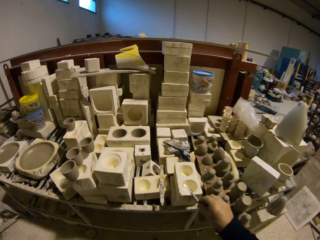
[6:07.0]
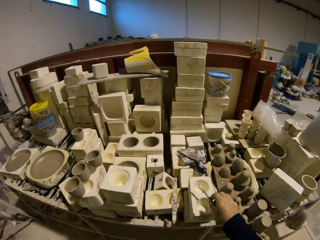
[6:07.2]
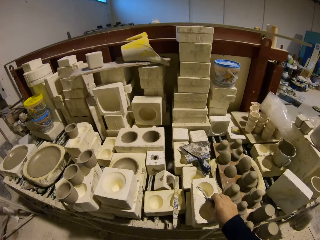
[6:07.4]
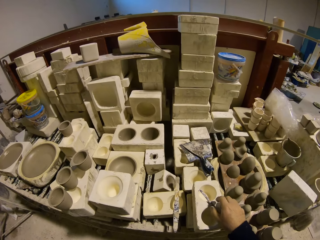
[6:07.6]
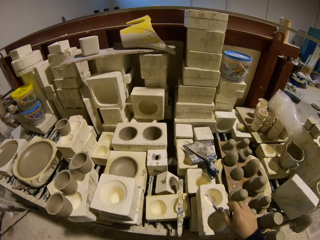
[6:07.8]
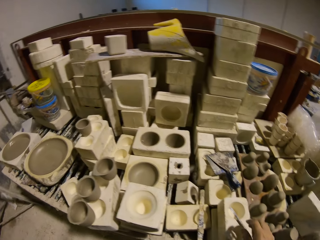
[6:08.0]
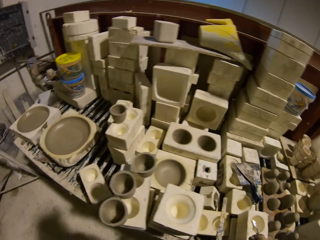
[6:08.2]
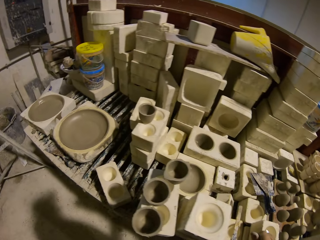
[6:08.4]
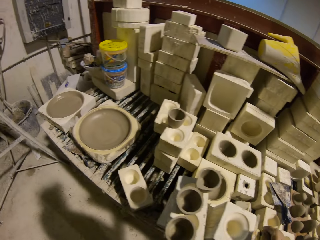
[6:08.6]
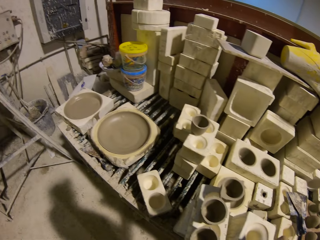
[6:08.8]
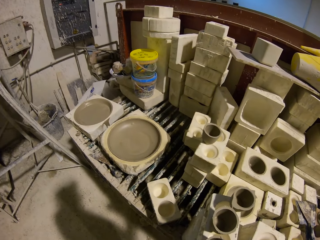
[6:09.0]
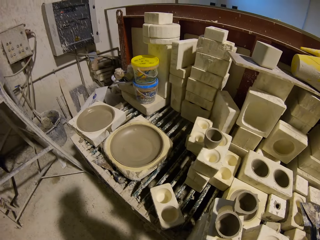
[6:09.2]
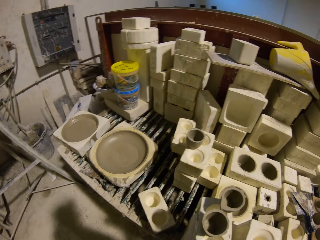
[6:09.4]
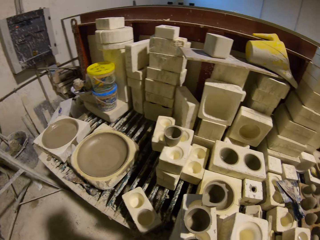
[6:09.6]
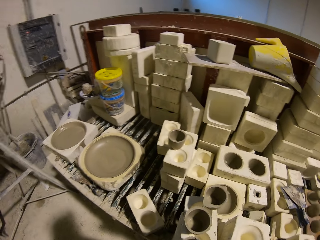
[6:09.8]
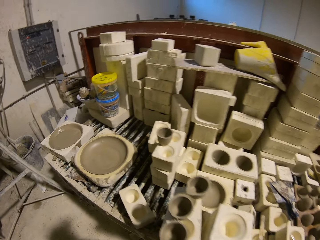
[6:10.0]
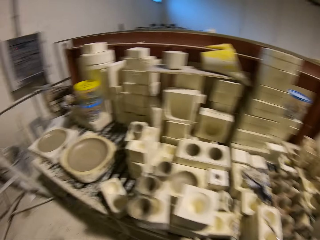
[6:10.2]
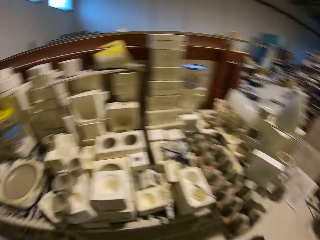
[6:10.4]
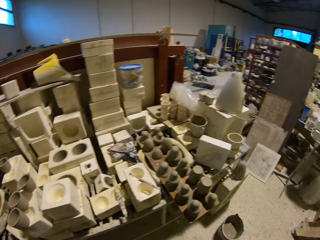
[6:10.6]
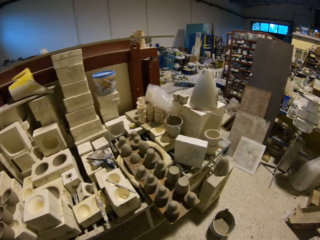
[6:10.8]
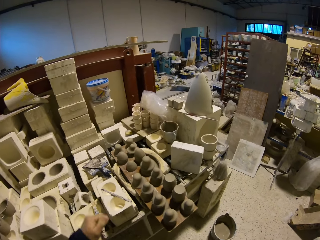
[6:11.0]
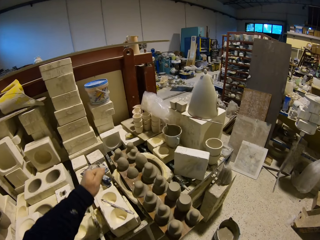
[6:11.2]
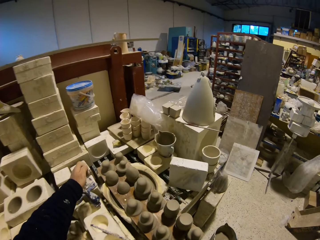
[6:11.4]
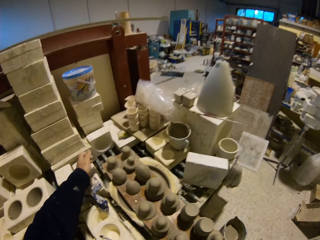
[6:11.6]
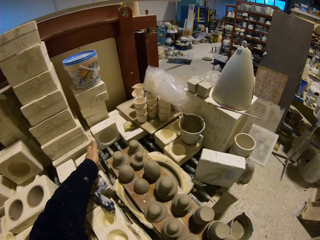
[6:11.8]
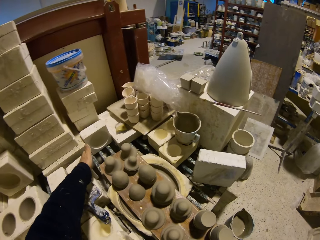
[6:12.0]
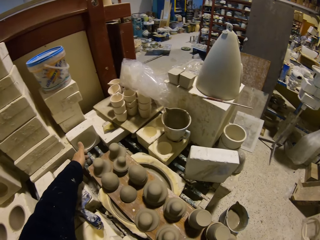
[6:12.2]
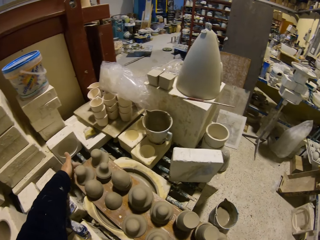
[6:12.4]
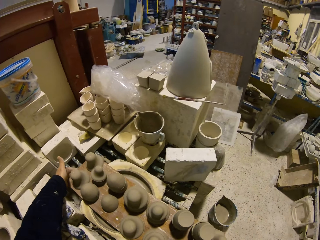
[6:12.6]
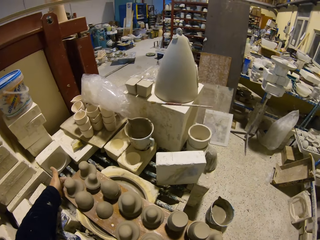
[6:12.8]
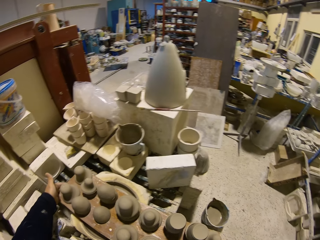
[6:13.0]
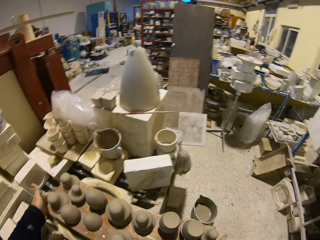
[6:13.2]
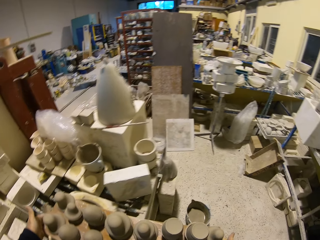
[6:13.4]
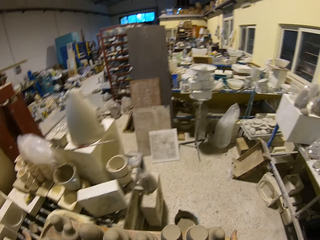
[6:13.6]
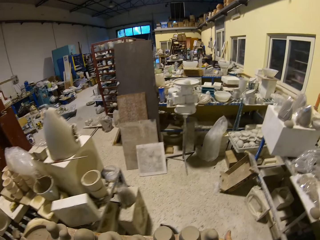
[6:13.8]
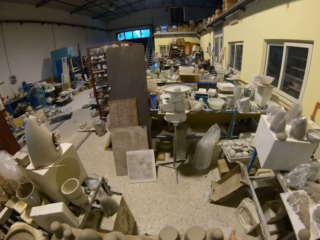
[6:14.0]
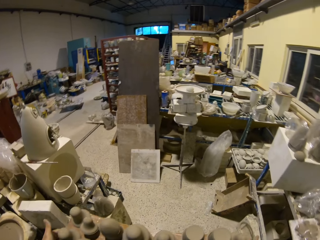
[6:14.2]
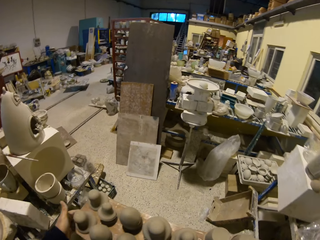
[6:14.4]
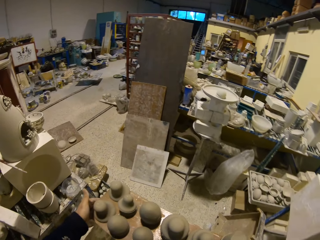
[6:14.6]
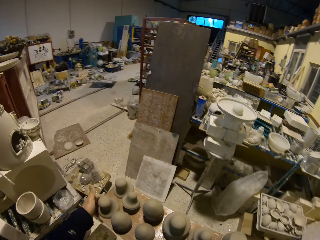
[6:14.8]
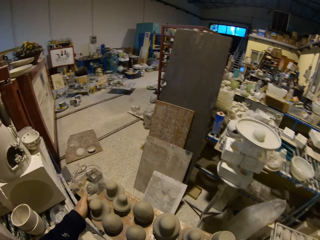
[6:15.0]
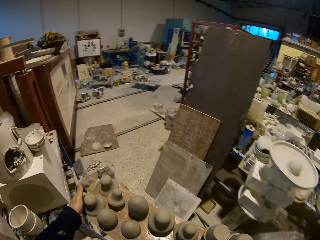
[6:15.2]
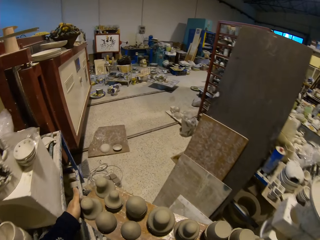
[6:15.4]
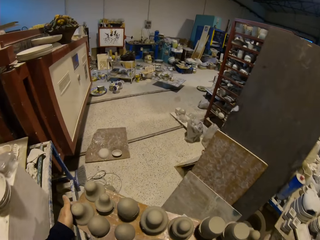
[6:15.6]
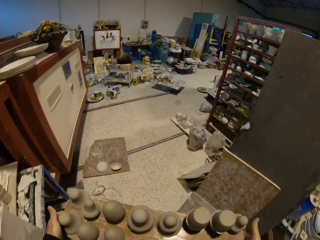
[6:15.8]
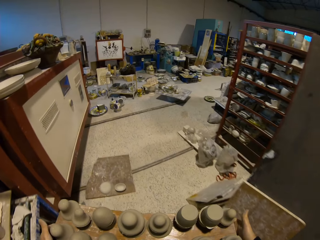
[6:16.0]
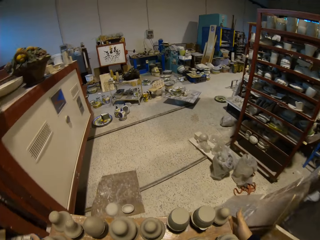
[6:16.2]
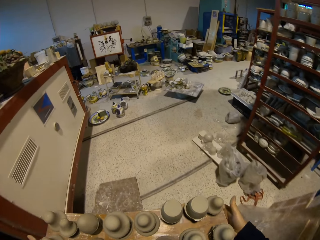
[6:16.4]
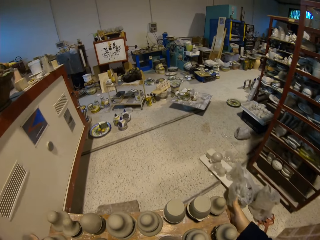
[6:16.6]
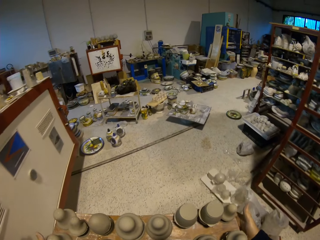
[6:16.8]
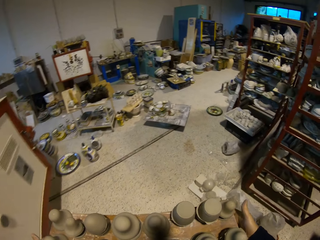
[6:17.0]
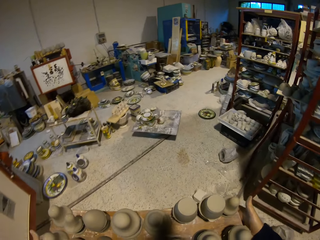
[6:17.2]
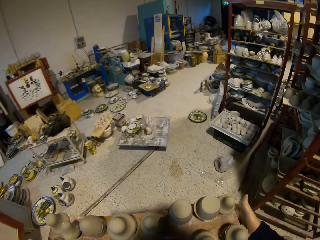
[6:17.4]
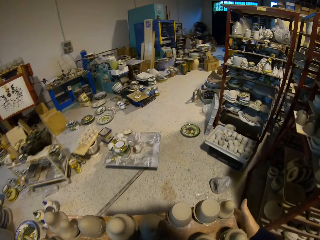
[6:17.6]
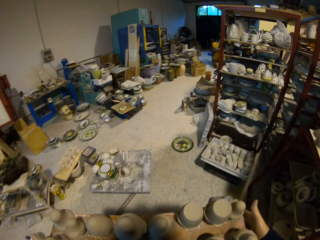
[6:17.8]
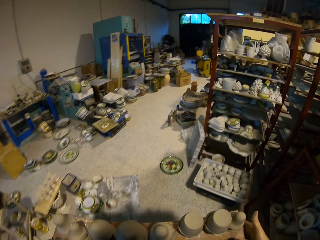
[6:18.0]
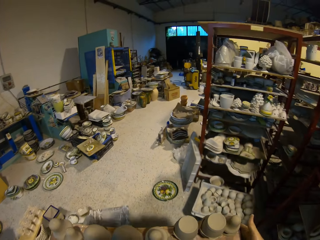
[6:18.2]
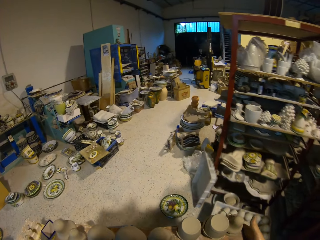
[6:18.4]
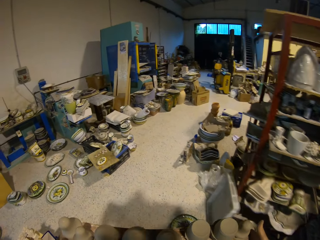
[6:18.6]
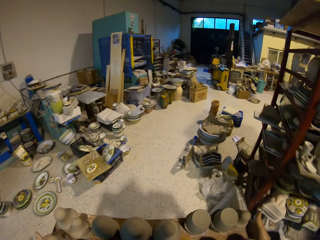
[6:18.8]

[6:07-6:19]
The camera wearer places the sharp metal on top of the mold. They look around the pottery house. They take the pottery clay molds or board with vessels. They walk.

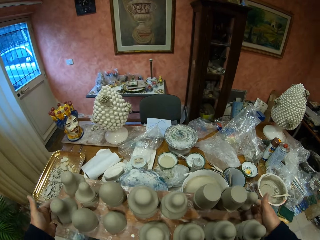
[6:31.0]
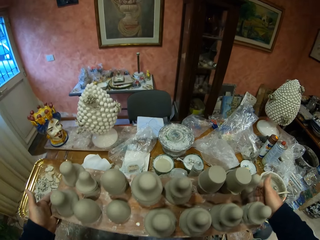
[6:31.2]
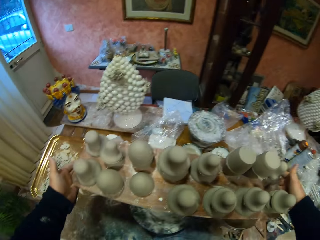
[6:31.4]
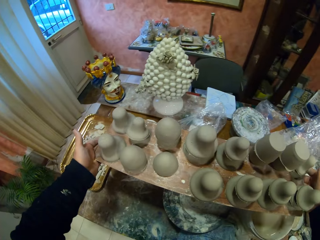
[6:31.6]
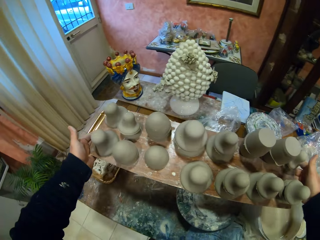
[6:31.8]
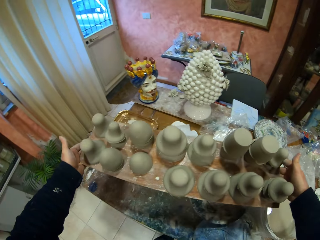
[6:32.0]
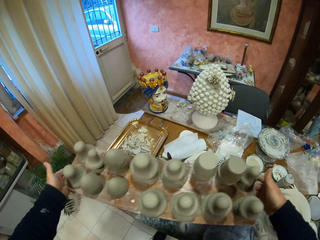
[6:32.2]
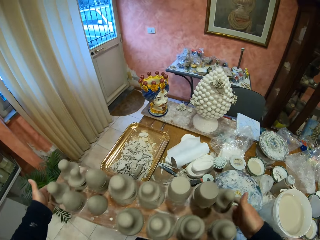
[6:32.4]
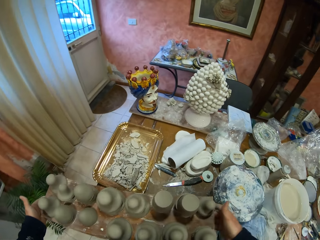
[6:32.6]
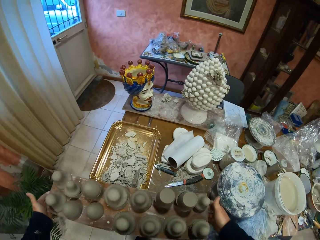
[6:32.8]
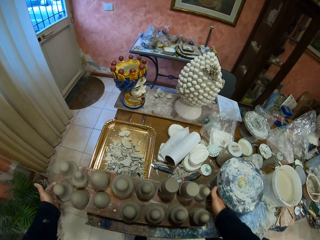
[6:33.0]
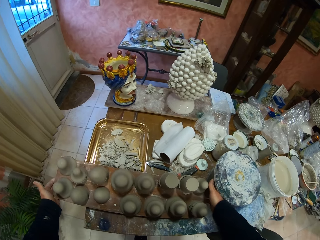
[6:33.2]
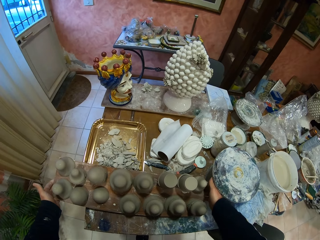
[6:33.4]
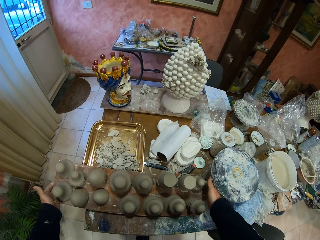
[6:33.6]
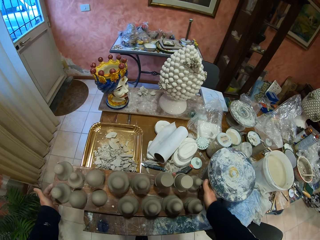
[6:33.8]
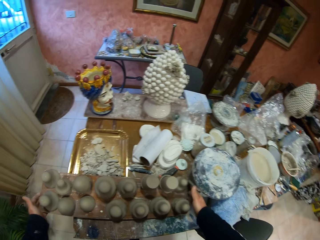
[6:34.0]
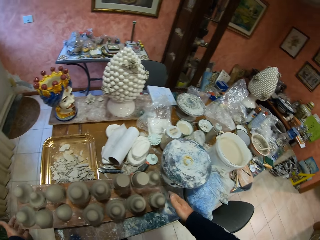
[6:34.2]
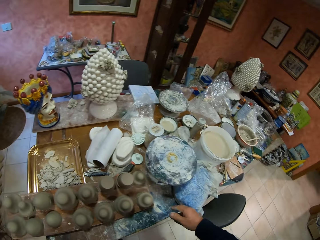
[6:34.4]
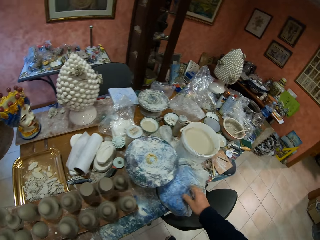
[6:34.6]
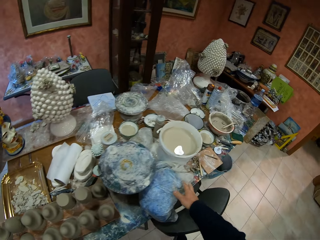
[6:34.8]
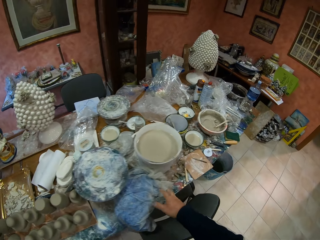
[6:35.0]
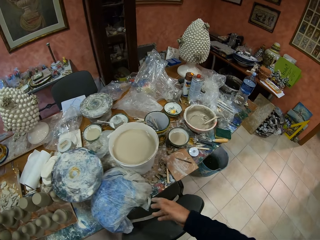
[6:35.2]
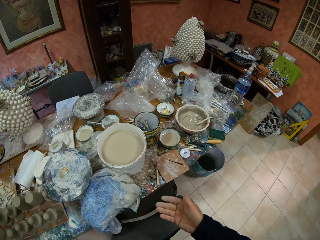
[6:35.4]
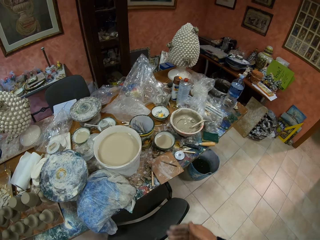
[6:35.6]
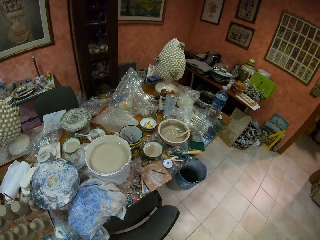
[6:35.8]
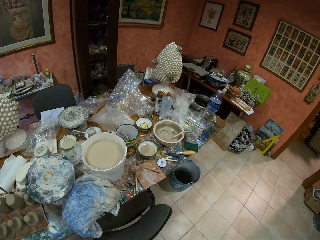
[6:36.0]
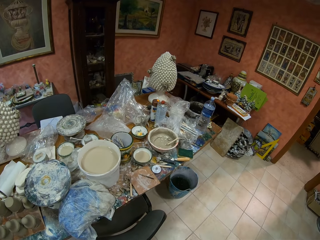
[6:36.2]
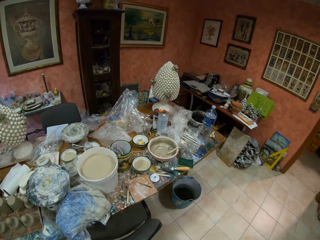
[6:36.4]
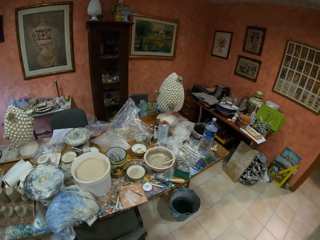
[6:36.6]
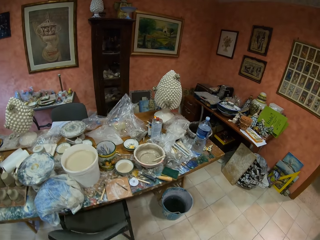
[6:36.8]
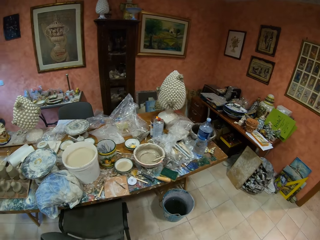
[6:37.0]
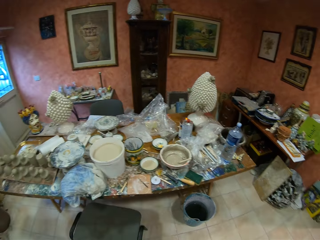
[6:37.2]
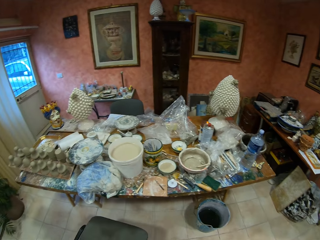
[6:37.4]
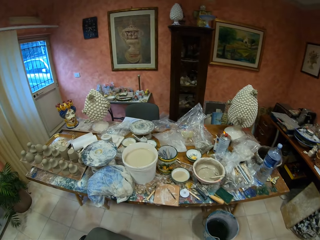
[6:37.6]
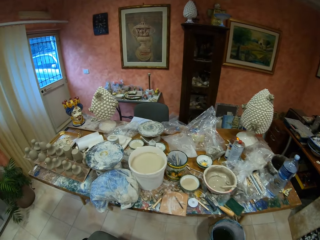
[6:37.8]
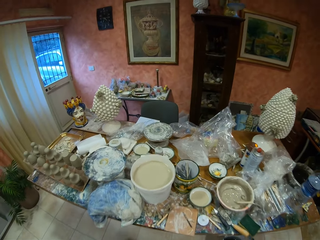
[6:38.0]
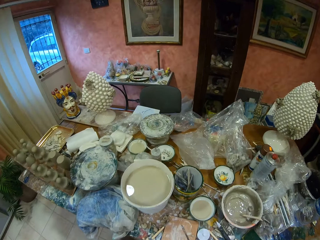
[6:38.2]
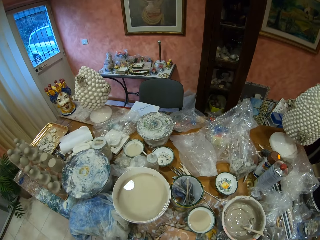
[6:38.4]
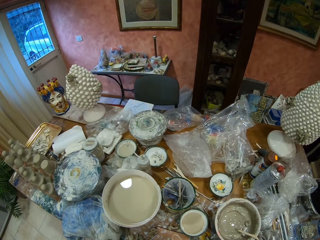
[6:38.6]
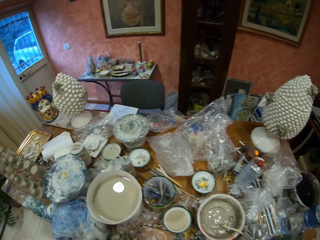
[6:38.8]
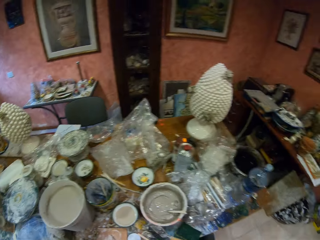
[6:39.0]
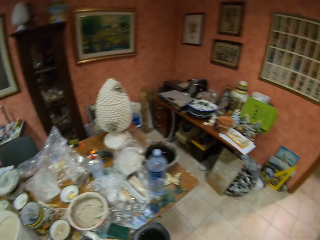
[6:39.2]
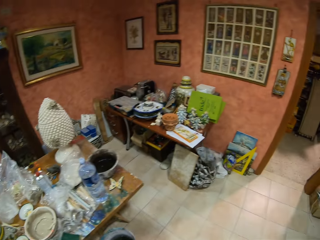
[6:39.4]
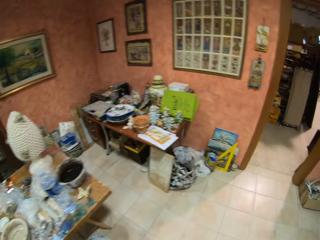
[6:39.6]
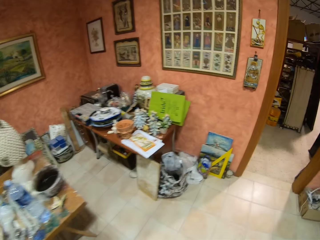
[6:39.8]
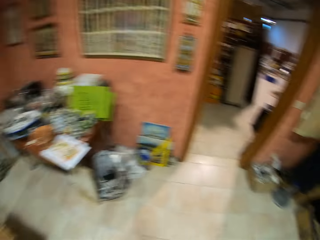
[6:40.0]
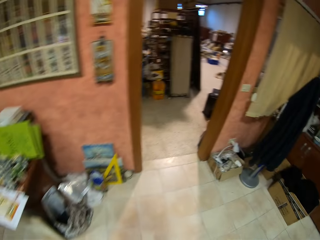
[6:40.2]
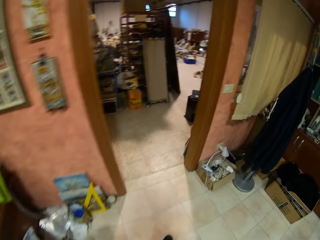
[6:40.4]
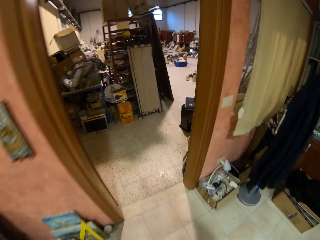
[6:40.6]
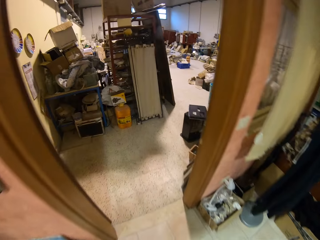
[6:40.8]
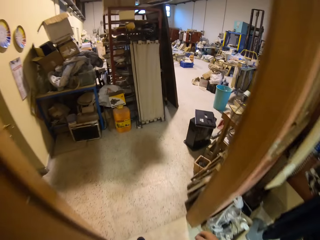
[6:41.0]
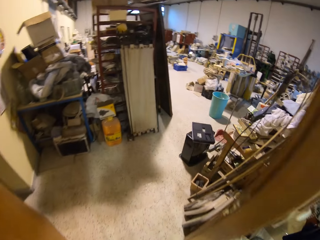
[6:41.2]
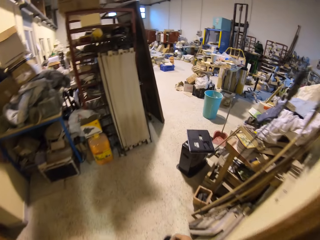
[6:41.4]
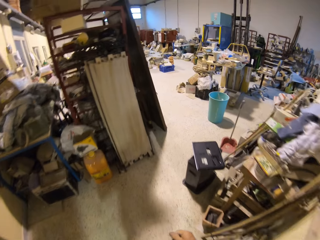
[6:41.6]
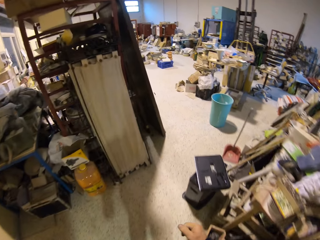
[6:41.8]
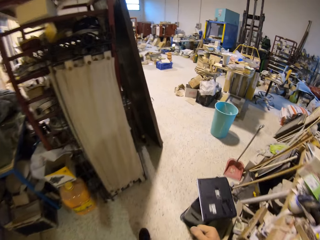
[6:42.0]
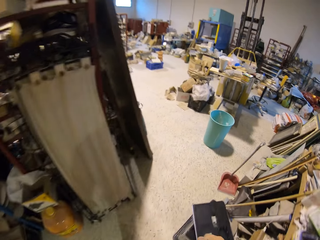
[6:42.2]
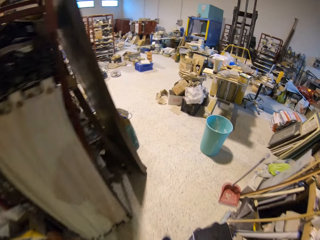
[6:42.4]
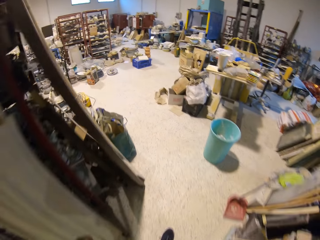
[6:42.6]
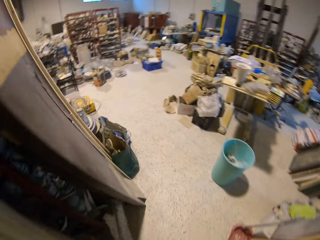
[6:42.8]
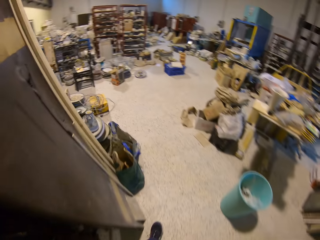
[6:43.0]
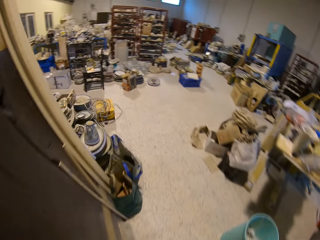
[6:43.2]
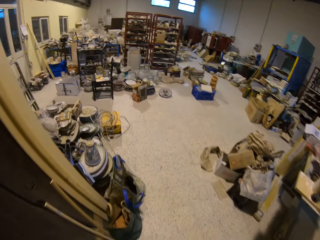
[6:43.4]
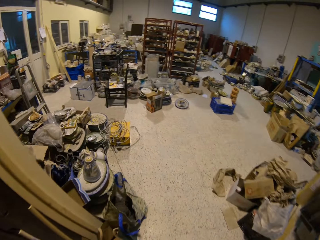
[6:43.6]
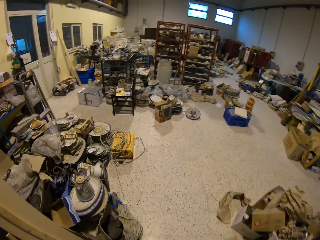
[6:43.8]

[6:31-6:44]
The camera wearer places the pottery clay molds on the table. They walk around the pottery house and pull the chair.
